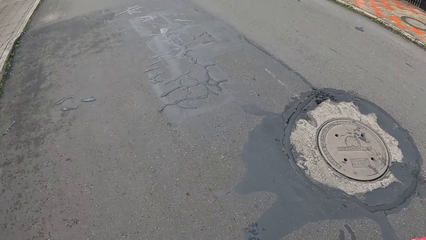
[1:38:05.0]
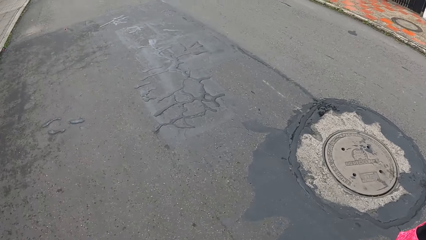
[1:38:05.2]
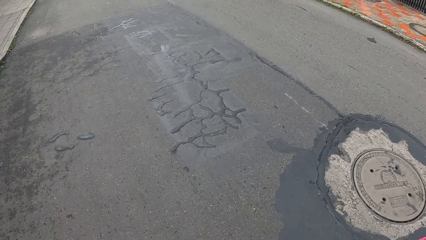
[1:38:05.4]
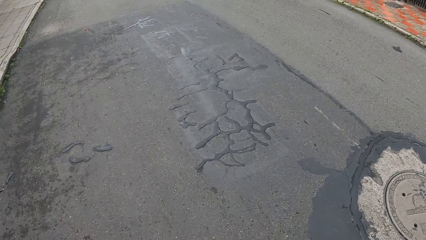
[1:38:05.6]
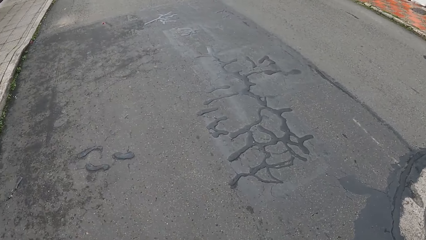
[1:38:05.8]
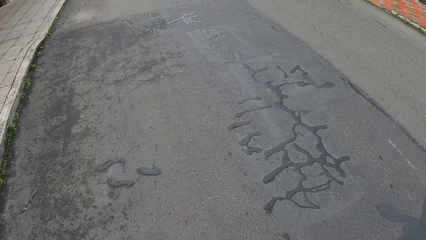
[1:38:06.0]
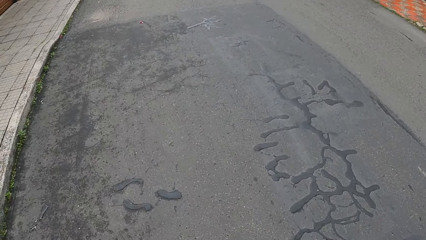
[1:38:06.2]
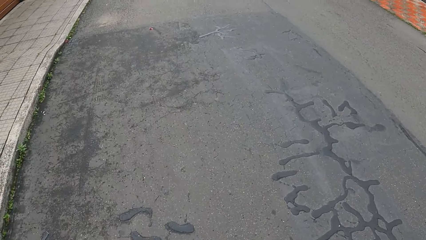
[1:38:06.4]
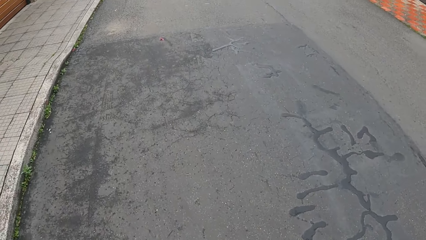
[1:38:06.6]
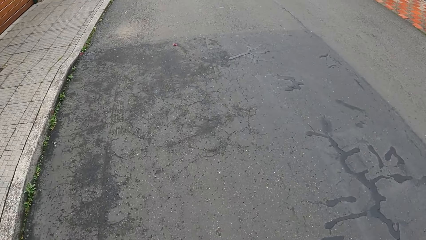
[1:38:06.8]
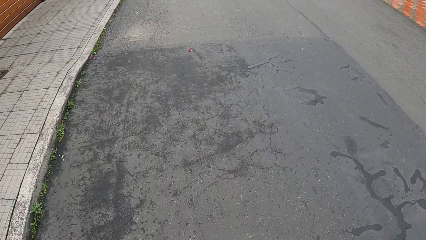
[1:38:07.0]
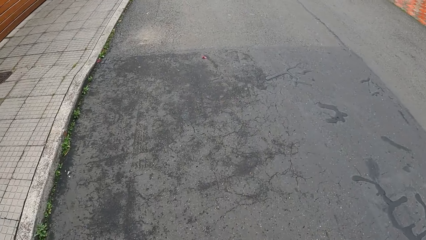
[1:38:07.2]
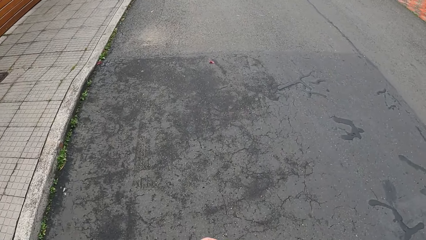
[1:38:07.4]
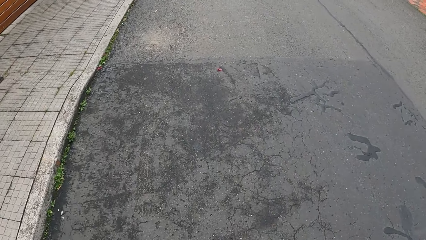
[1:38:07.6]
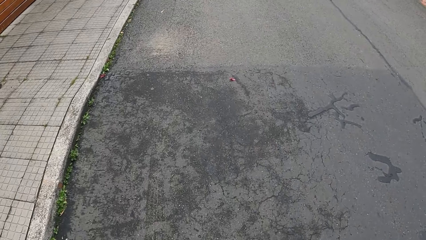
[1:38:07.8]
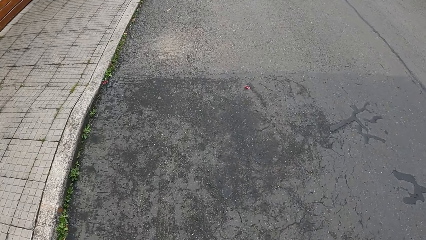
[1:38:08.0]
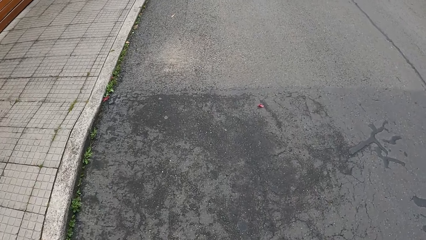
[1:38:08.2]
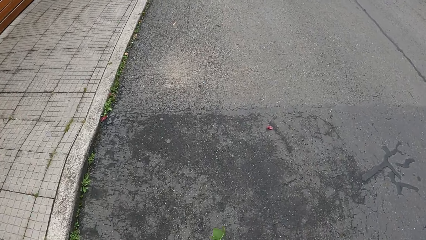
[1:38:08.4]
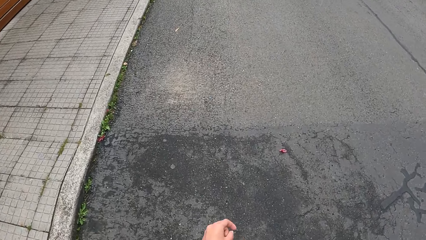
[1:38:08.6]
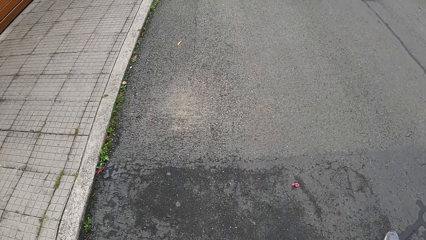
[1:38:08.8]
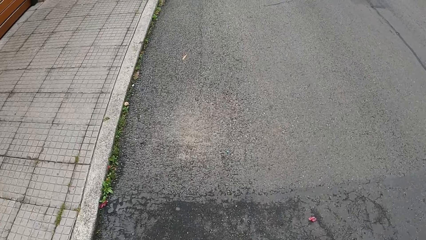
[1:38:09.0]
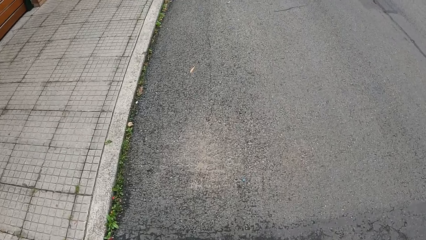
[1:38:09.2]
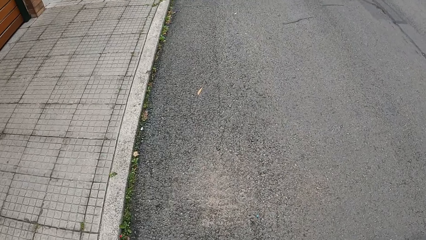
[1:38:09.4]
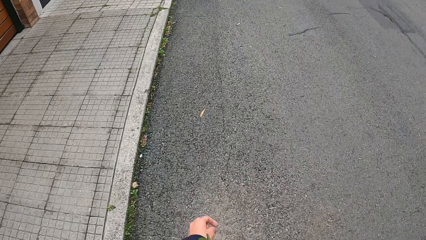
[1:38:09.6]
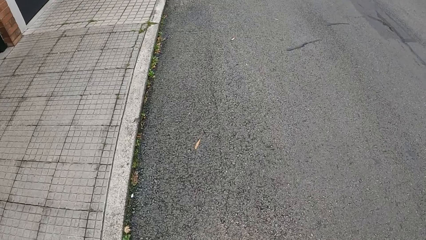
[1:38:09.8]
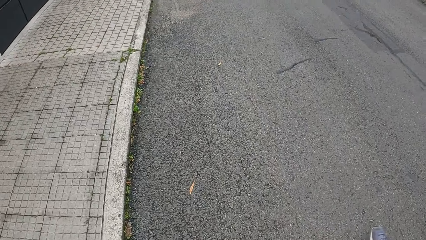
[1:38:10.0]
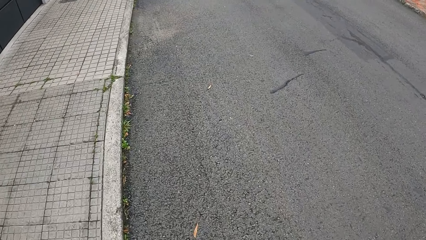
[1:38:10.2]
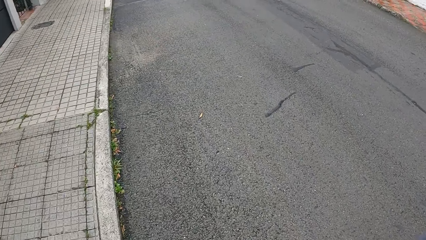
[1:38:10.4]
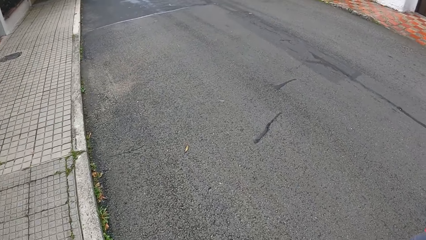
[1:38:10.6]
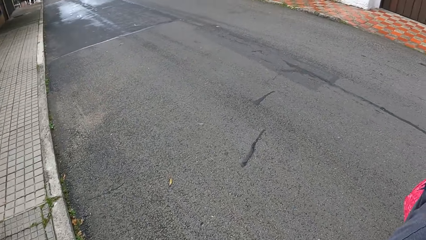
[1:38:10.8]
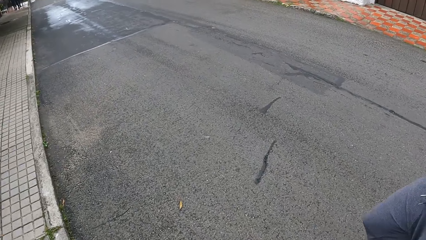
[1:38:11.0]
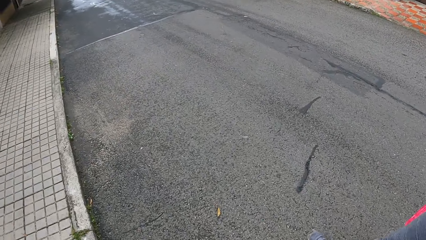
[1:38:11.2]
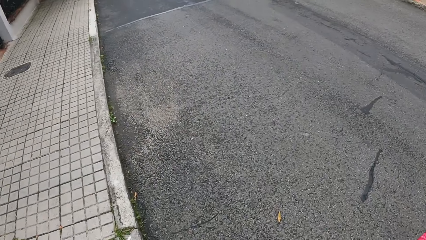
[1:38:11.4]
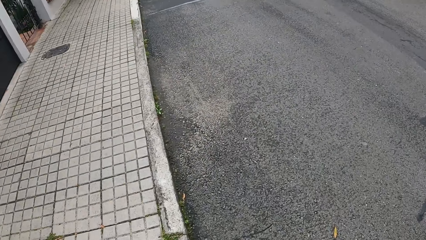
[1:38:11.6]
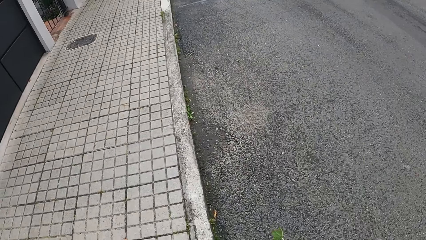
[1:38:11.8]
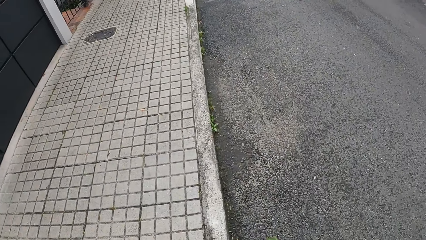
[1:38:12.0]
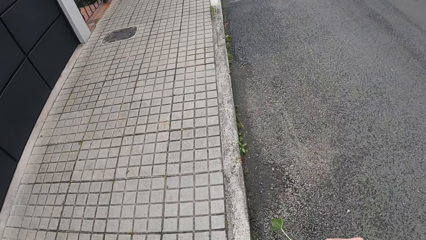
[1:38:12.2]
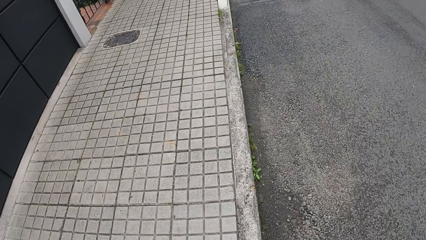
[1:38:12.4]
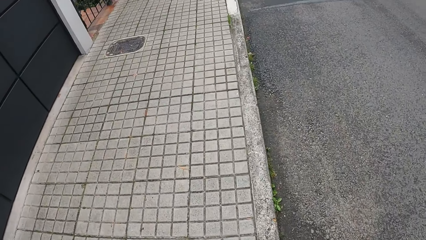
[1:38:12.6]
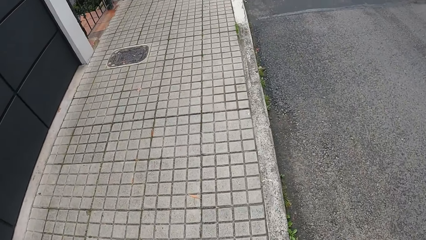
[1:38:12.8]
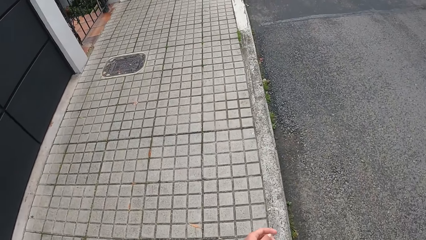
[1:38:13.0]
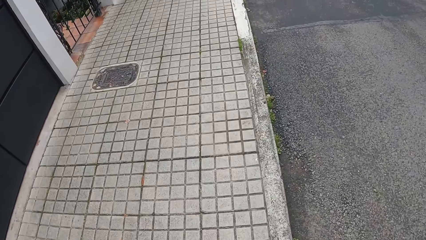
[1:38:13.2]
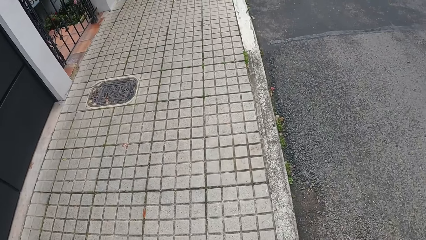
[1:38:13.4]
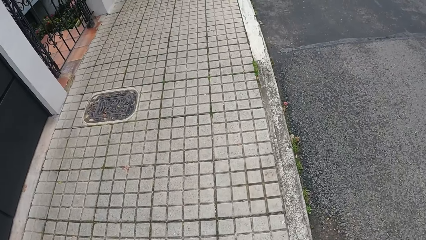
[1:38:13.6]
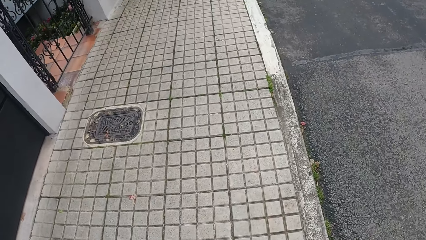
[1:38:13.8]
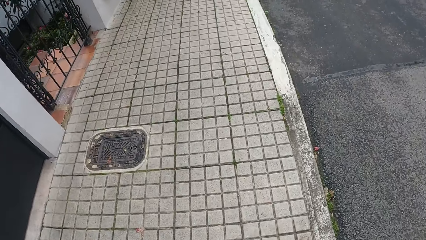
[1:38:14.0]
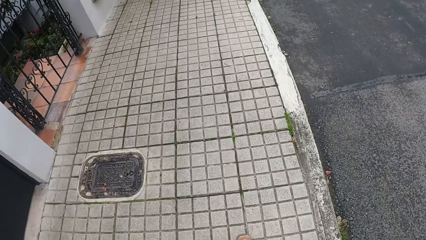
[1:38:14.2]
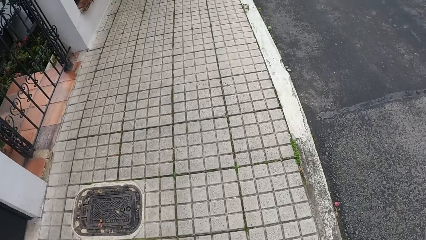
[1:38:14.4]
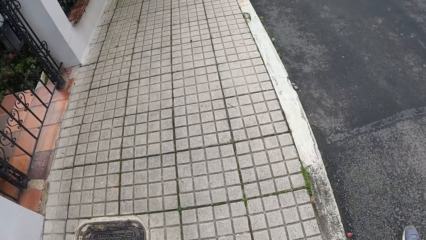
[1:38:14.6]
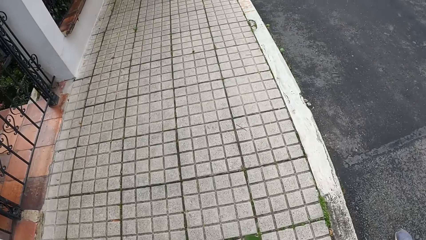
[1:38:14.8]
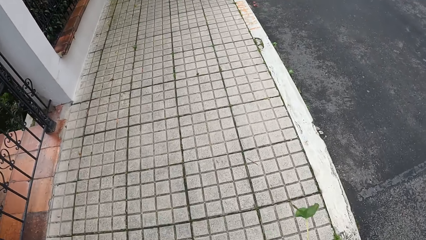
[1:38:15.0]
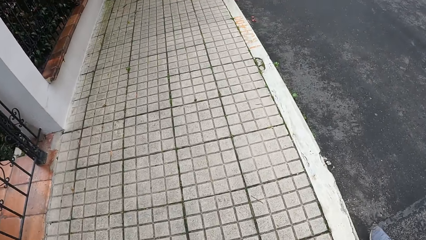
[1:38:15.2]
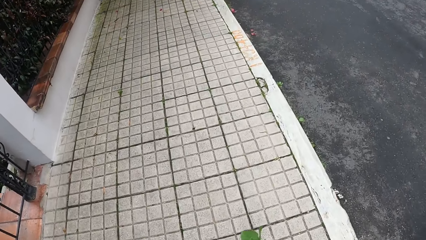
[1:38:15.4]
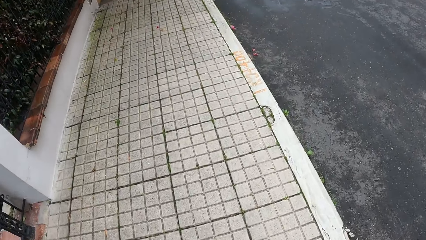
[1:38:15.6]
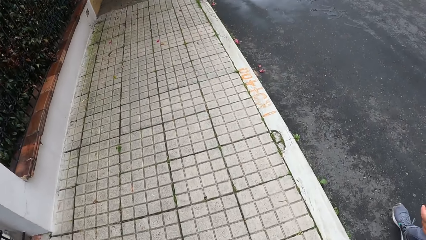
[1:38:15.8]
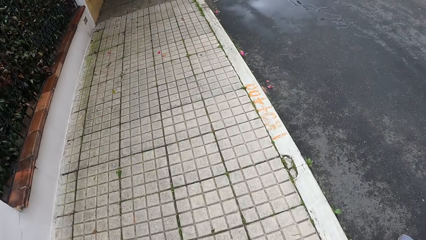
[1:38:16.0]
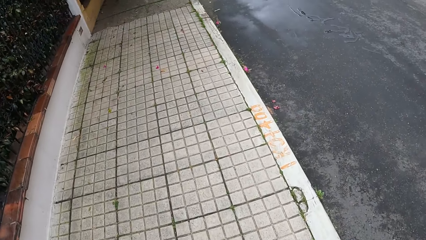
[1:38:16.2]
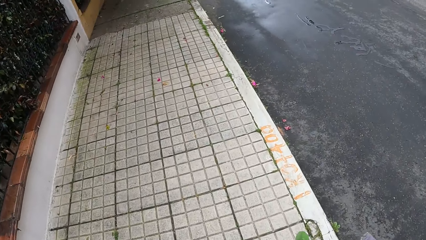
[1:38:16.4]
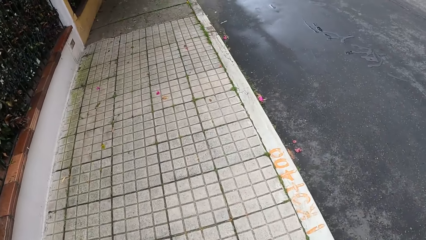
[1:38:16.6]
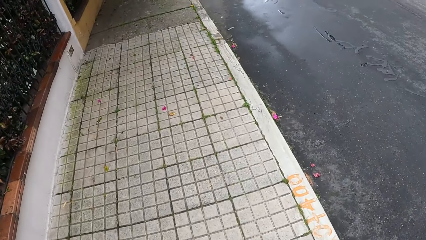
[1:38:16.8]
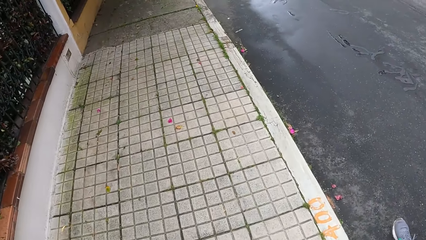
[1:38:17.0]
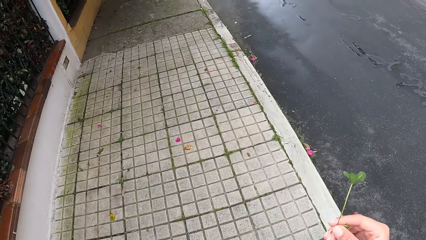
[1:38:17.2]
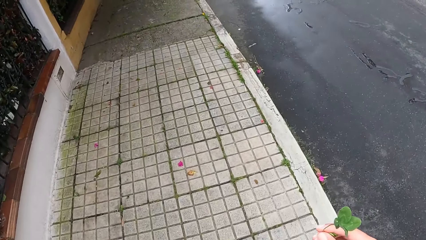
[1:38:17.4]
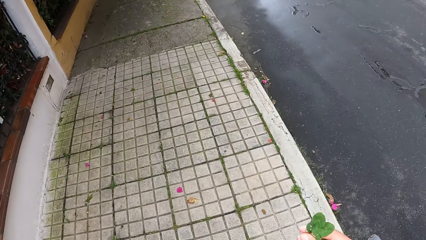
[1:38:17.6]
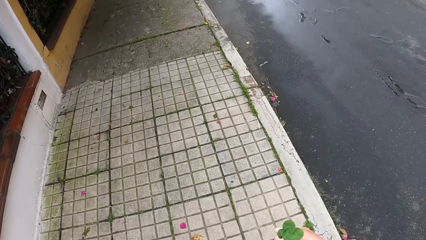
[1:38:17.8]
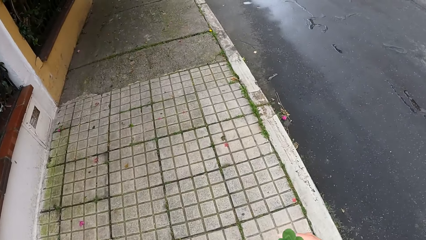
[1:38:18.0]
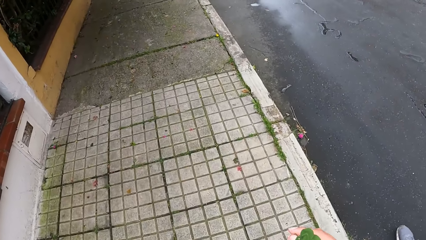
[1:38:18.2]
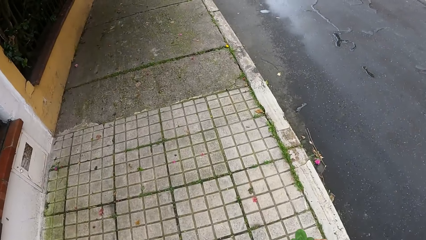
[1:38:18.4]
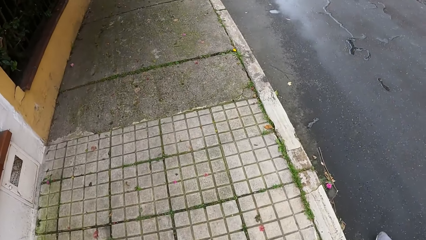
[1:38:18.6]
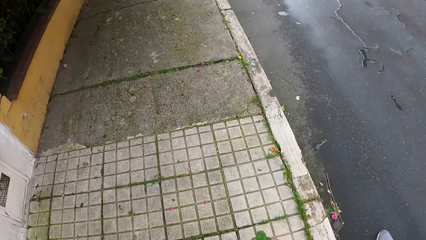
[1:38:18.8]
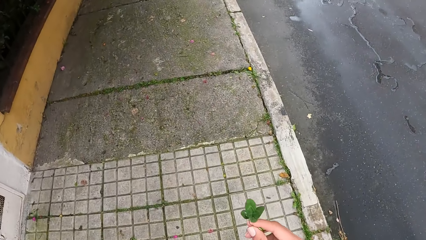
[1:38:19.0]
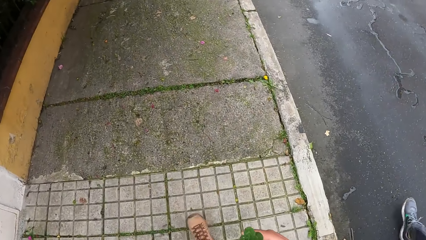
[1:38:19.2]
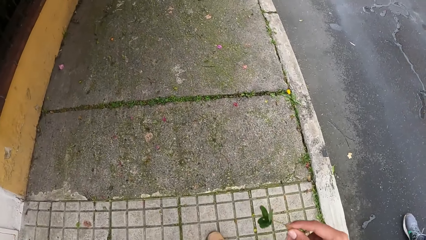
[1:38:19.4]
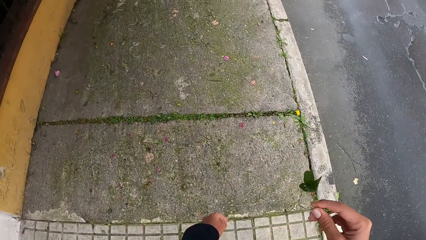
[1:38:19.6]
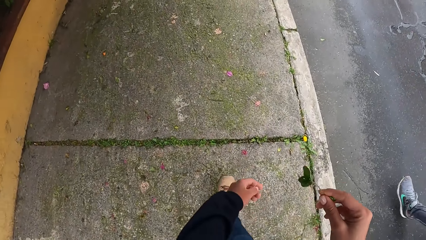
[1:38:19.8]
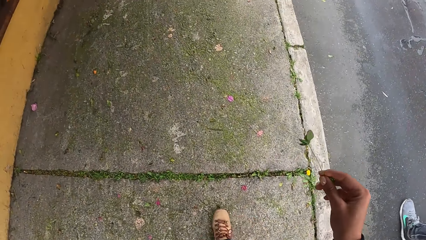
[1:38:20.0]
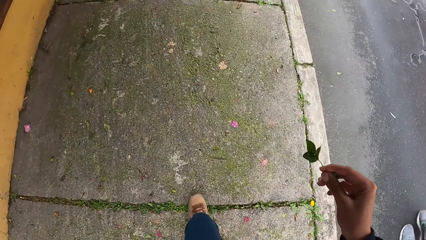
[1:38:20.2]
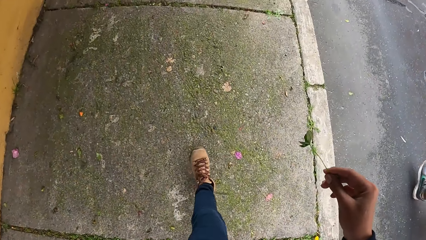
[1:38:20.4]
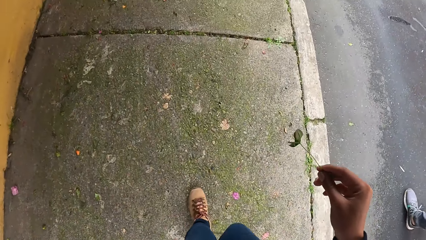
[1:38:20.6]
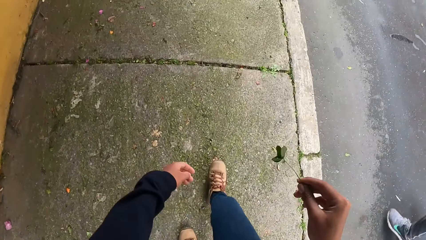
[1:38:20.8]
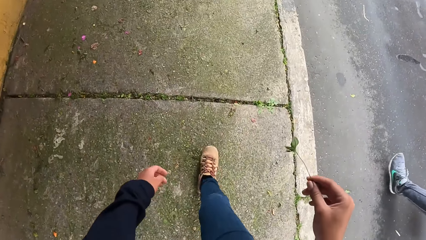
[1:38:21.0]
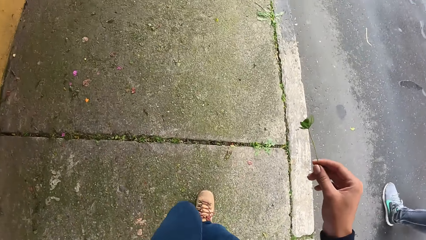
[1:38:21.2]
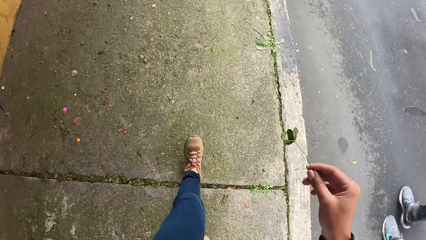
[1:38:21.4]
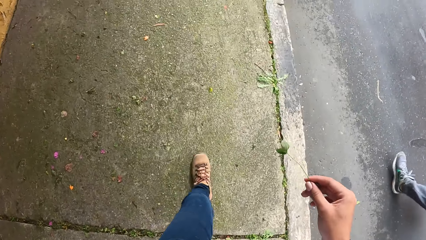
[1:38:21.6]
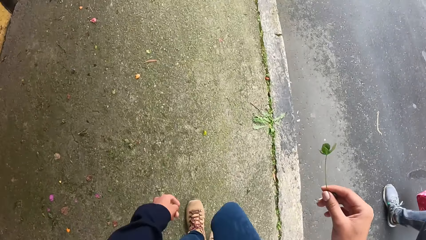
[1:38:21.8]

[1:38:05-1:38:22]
The camera wearer walks around. They sway a stem around.
